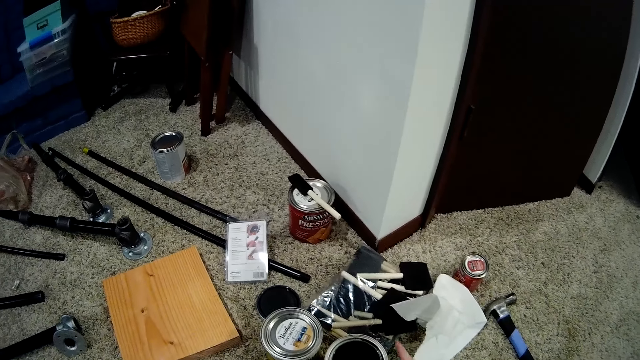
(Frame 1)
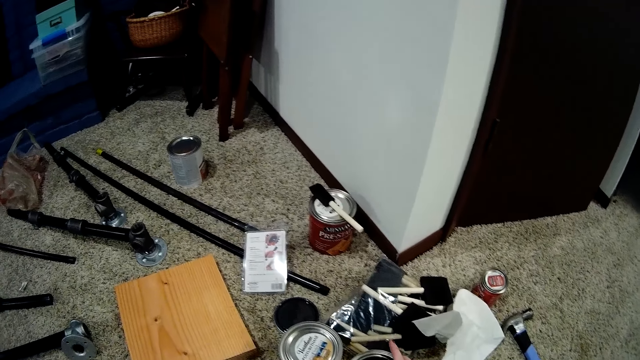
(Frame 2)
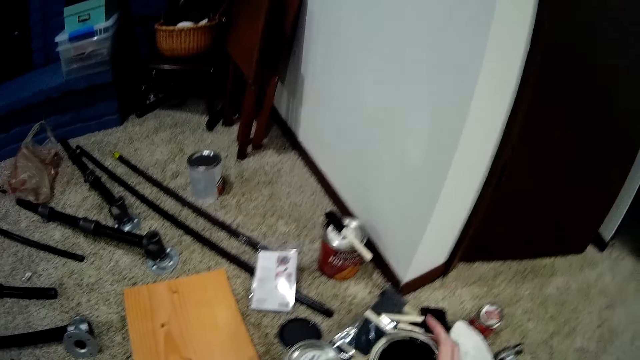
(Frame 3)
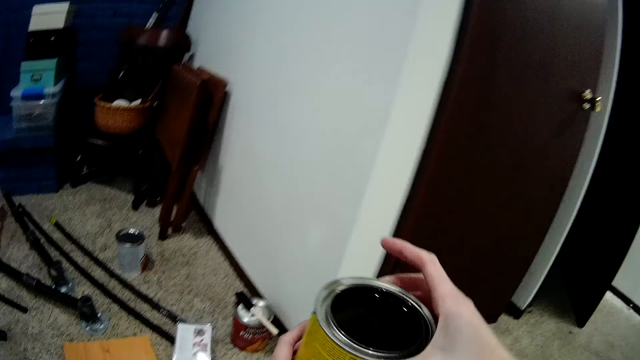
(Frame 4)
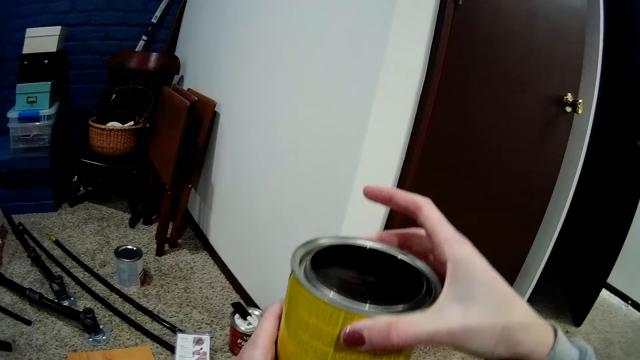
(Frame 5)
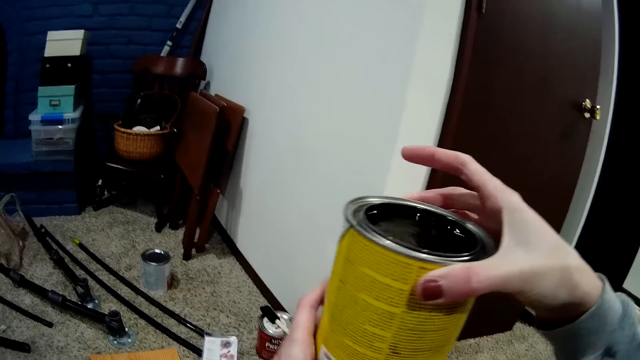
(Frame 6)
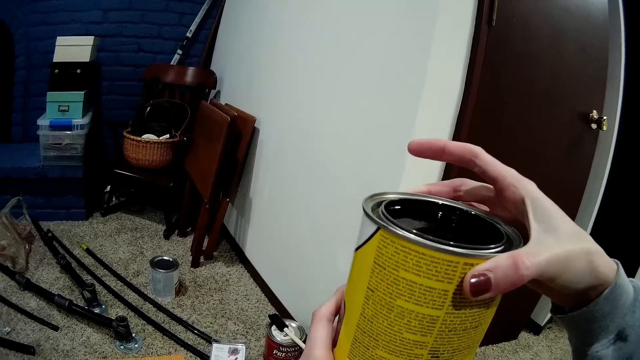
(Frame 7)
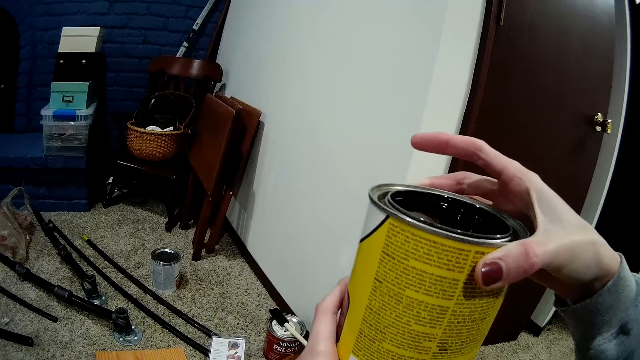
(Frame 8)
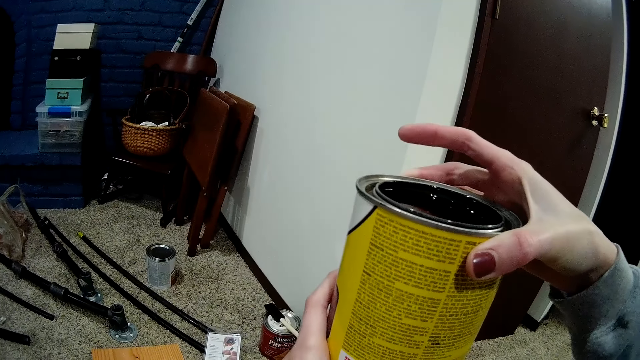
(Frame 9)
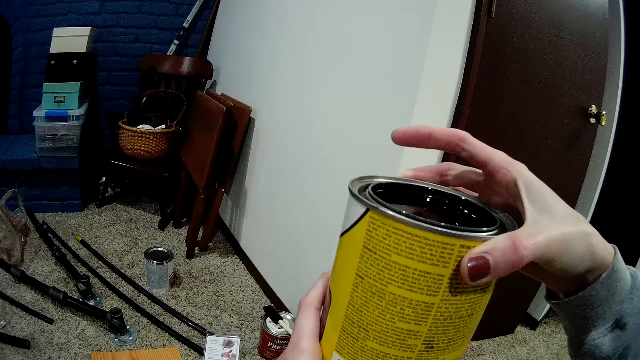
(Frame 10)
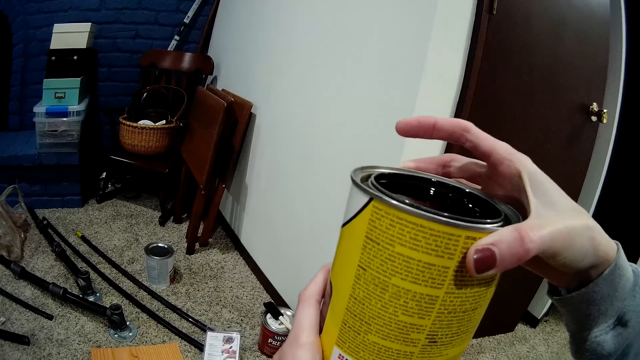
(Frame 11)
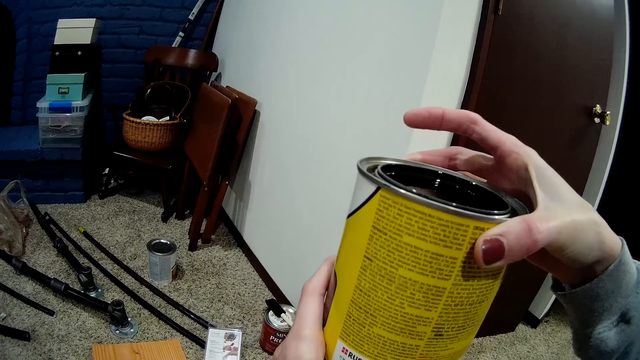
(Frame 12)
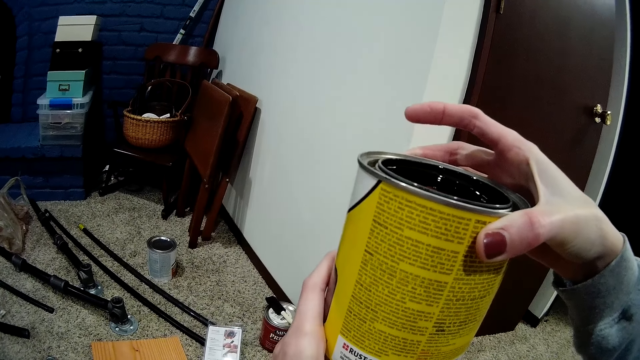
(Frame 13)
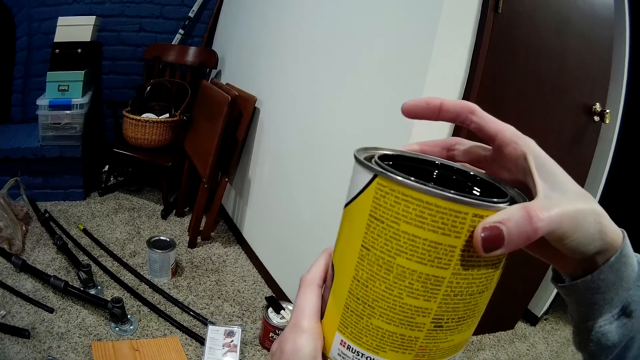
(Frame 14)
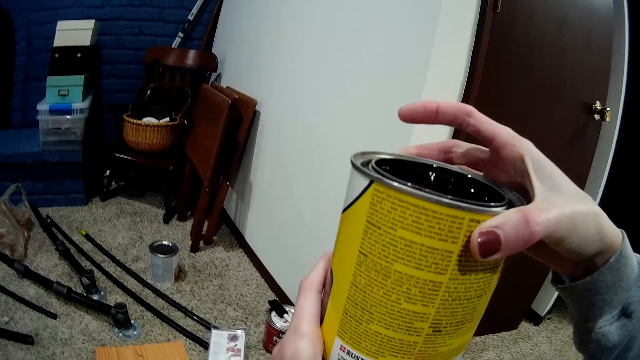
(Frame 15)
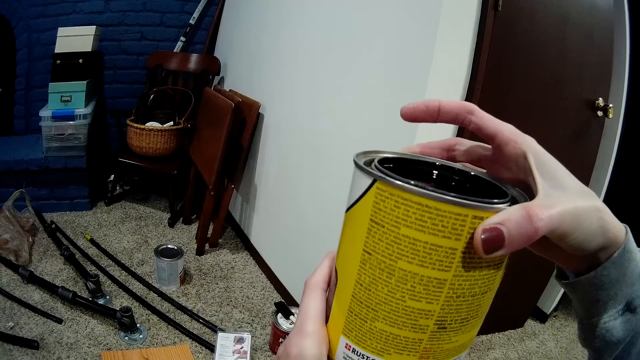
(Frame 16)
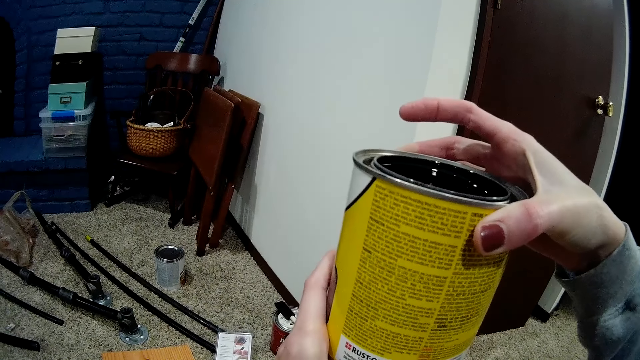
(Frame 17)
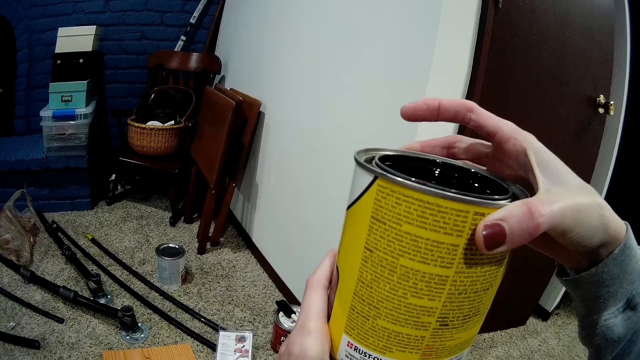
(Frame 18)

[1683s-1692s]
The camera wearer raises up the open wood wax finish or paint can. They read the paint can instructions.

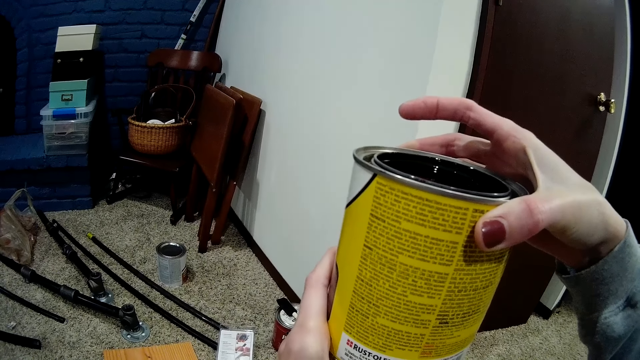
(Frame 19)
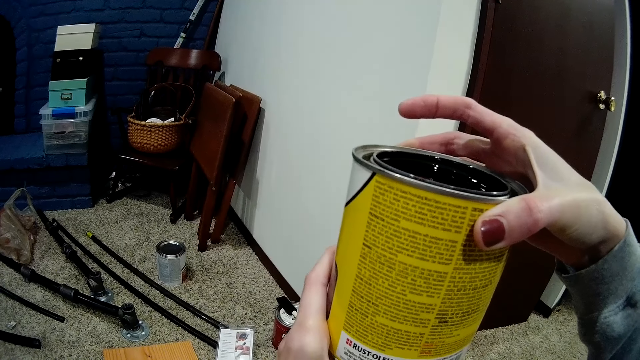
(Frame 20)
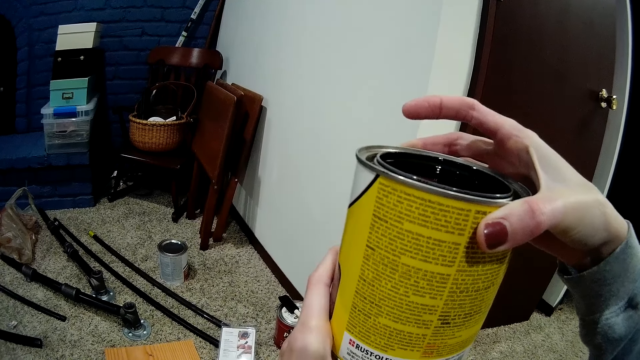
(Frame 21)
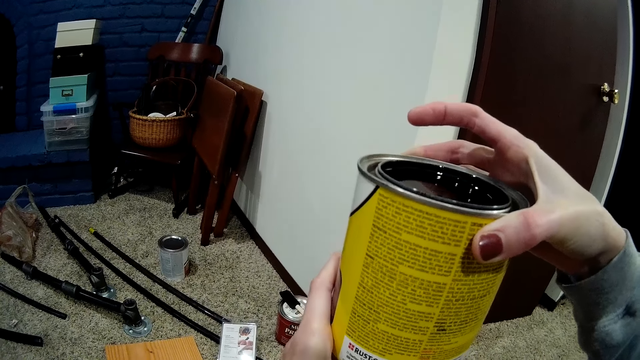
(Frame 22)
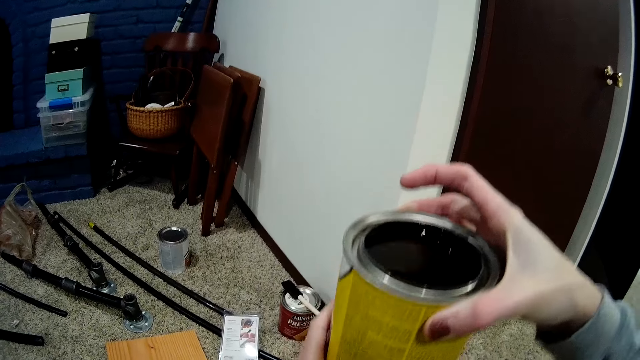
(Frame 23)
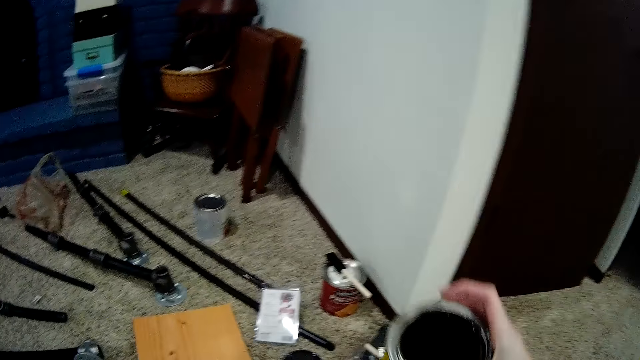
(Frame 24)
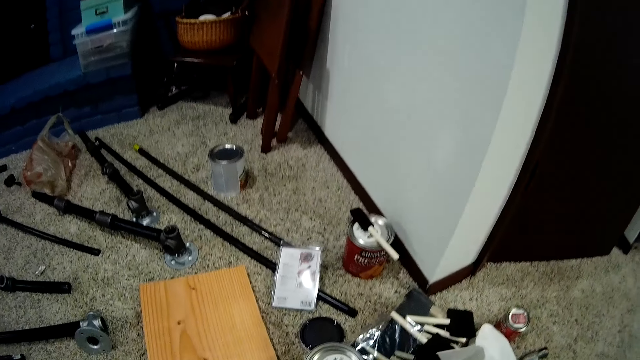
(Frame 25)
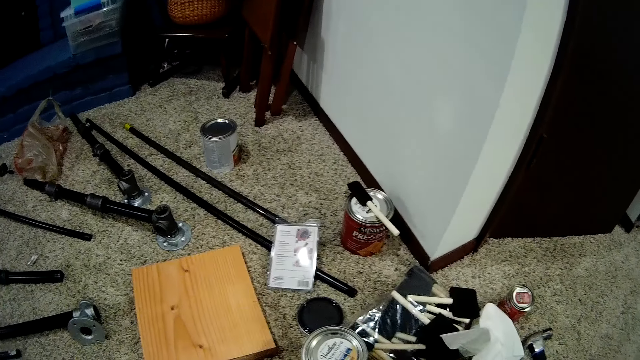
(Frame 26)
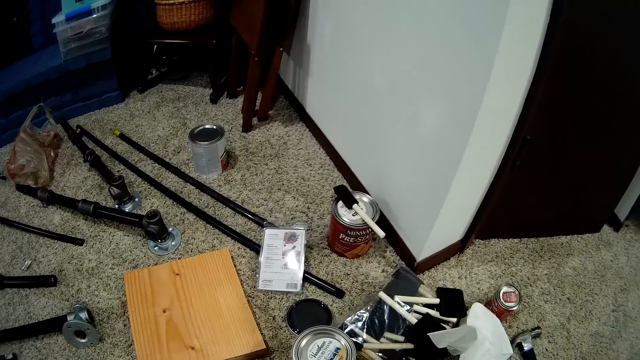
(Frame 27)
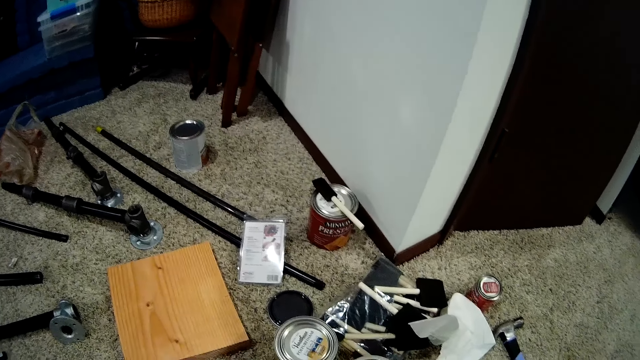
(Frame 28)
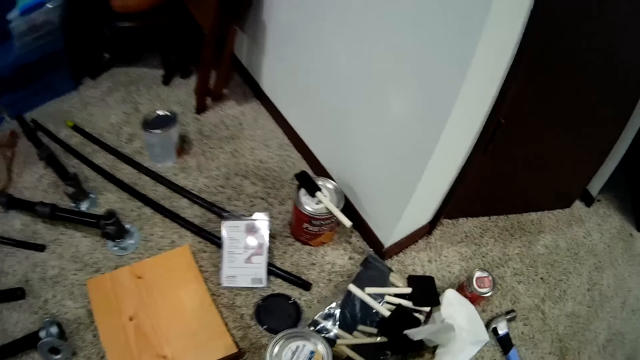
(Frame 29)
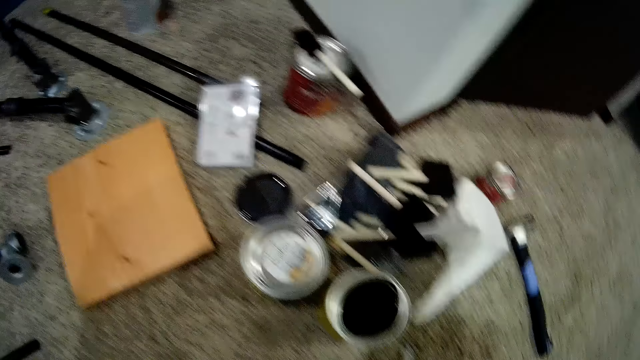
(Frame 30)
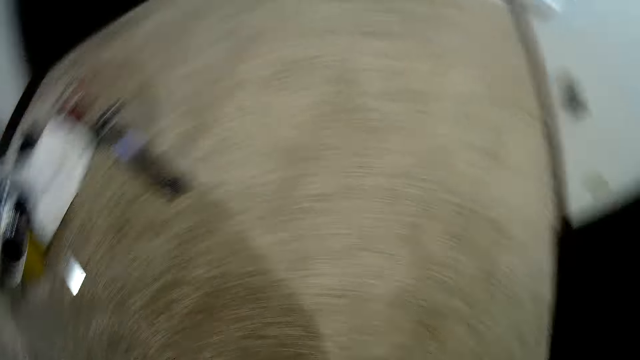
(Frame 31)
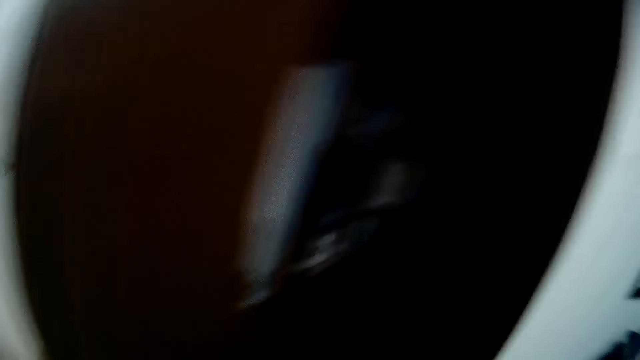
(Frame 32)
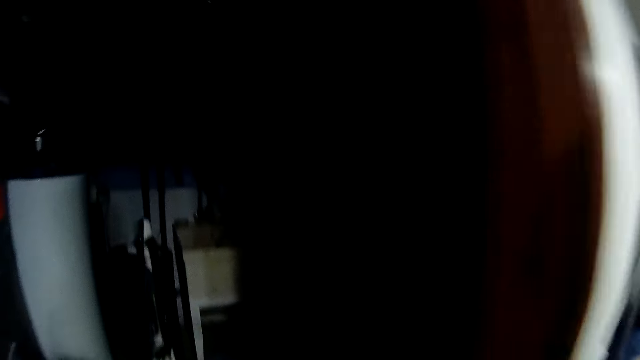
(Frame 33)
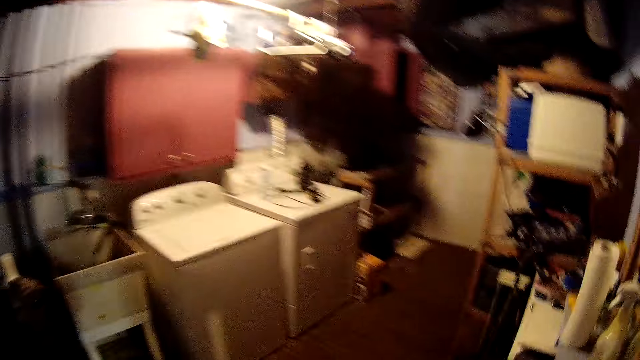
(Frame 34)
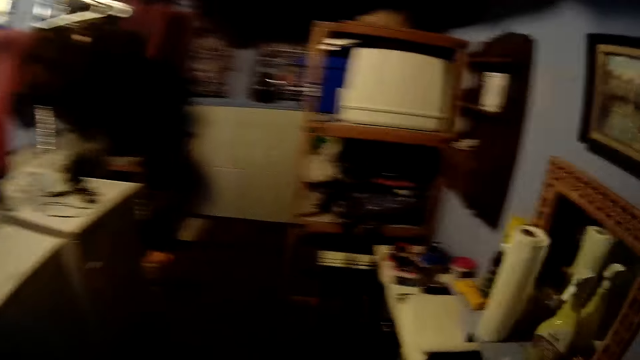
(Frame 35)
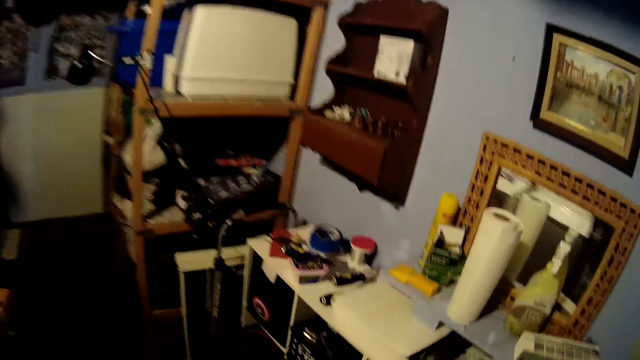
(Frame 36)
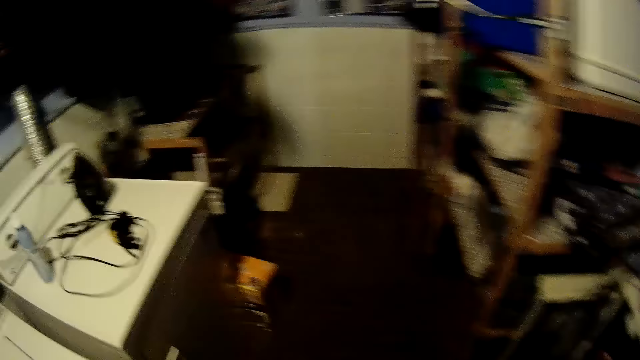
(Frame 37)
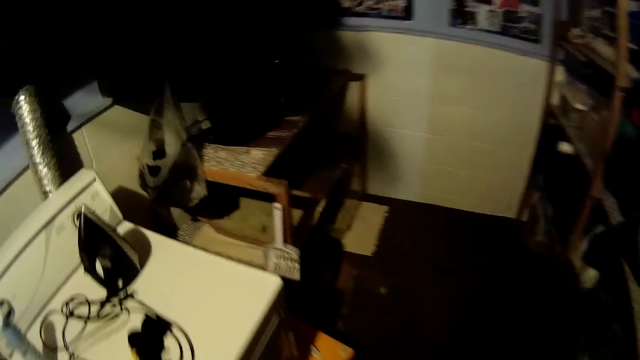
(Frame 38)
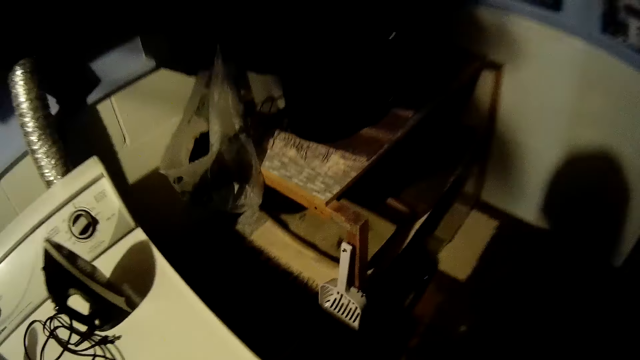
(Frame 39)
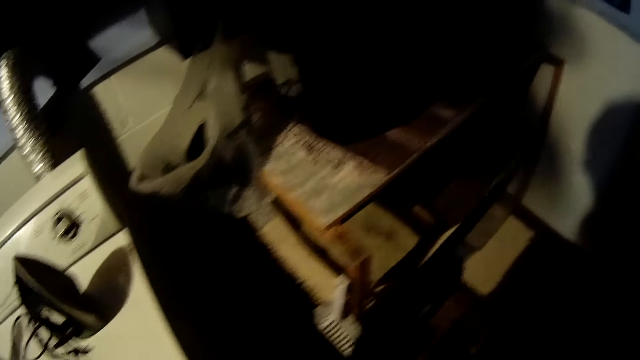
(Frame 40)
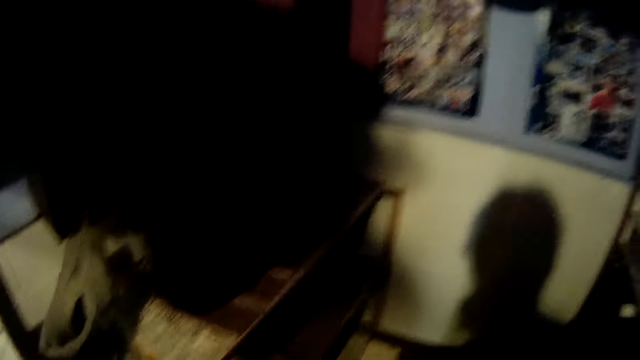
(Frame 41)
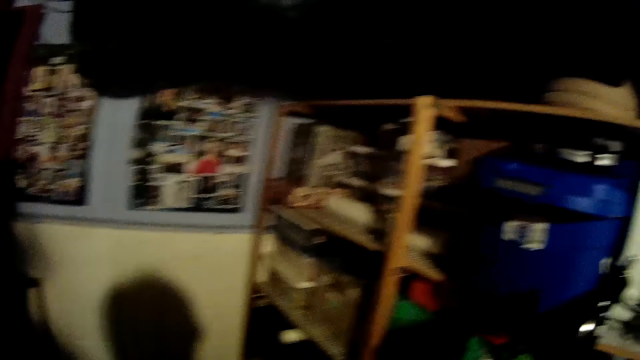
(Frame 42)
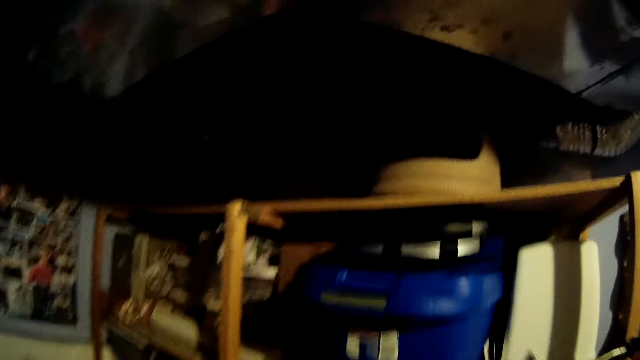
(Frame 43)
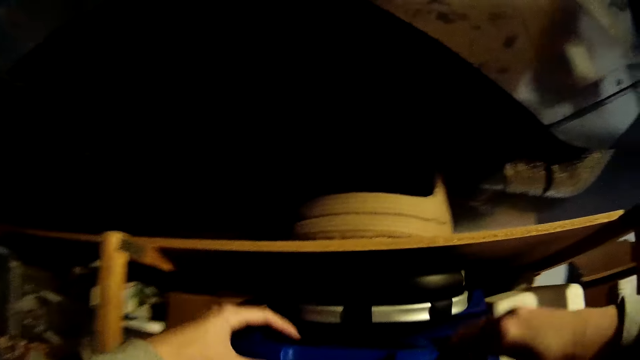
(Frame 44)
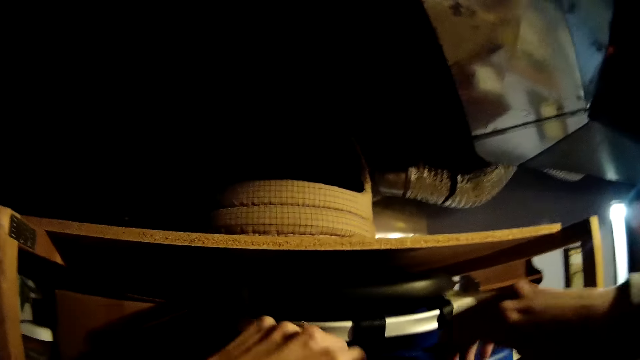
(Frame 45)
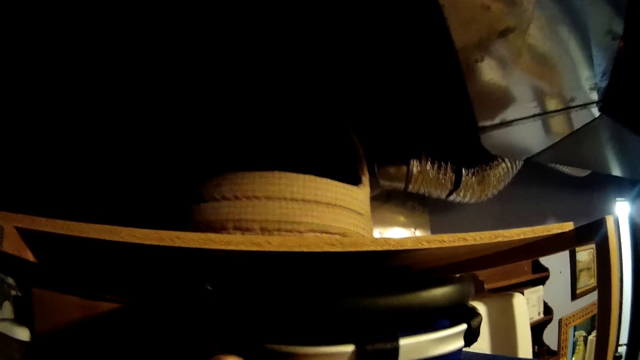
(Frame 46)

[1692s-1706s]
The camera wearer drops the wood wax finish on the floor. They move around the workshop. They switch on the light. They pick up a mixing stick from a container on the shelf.
